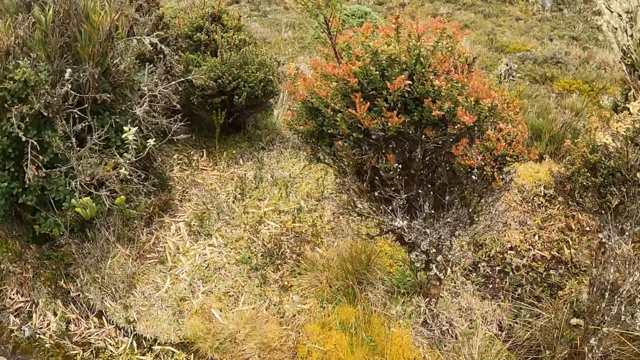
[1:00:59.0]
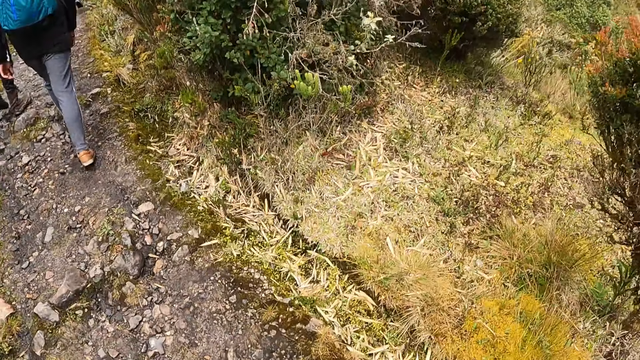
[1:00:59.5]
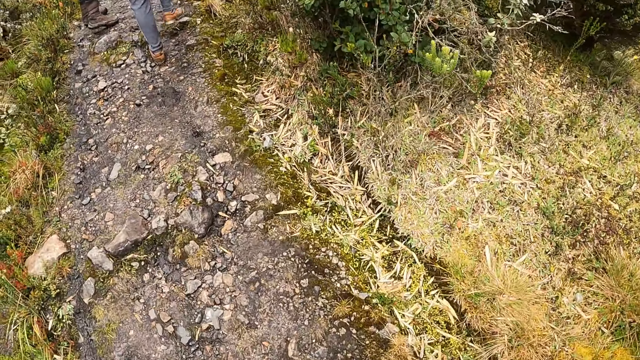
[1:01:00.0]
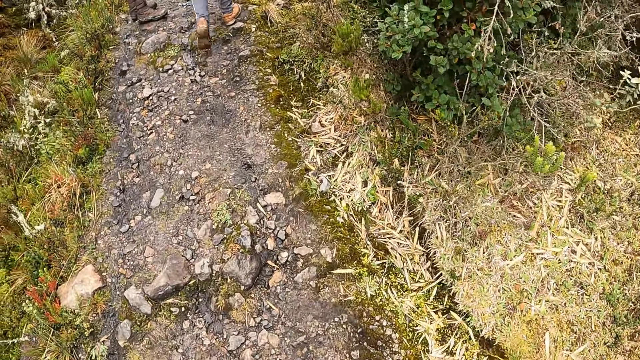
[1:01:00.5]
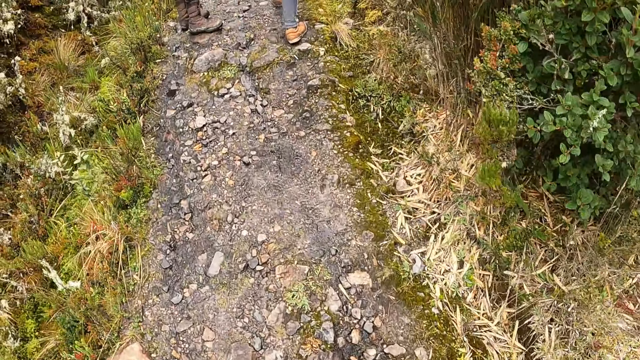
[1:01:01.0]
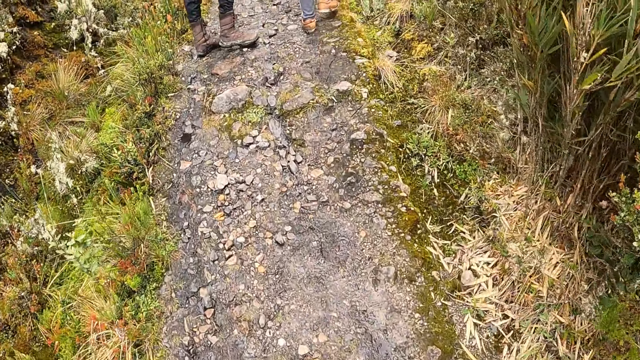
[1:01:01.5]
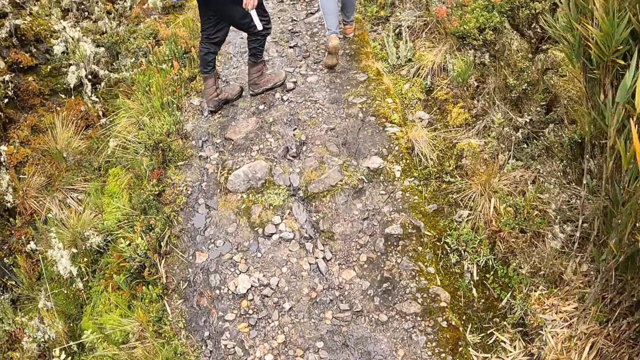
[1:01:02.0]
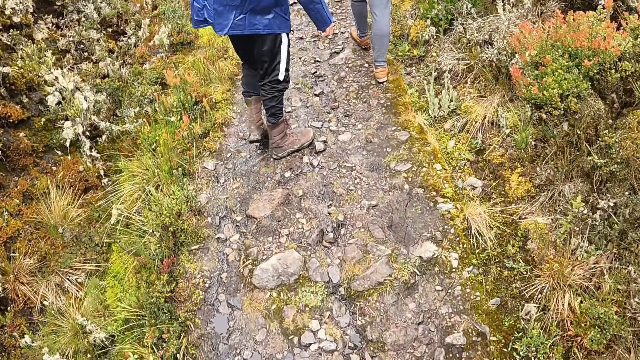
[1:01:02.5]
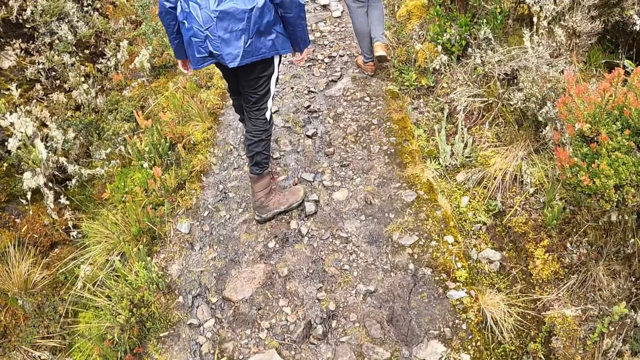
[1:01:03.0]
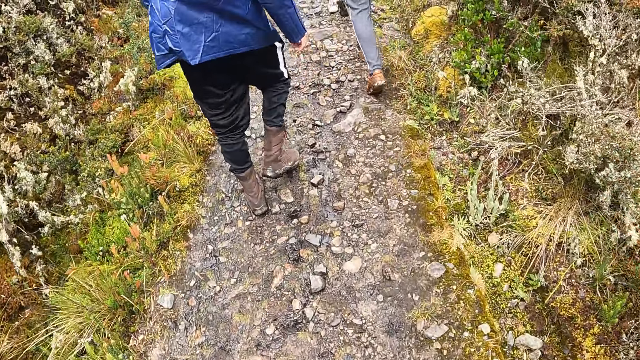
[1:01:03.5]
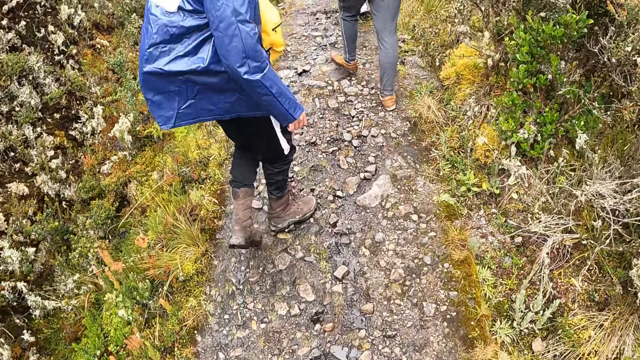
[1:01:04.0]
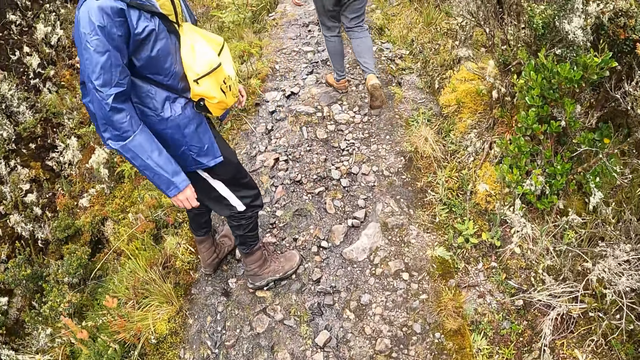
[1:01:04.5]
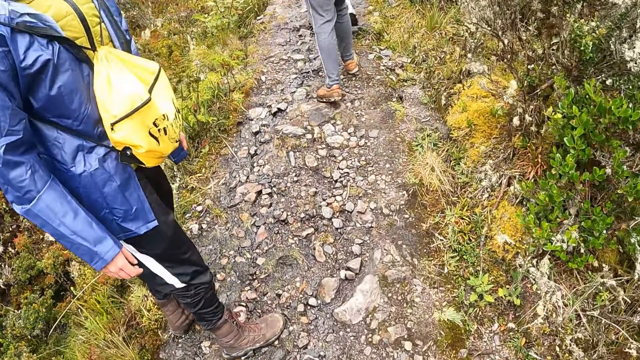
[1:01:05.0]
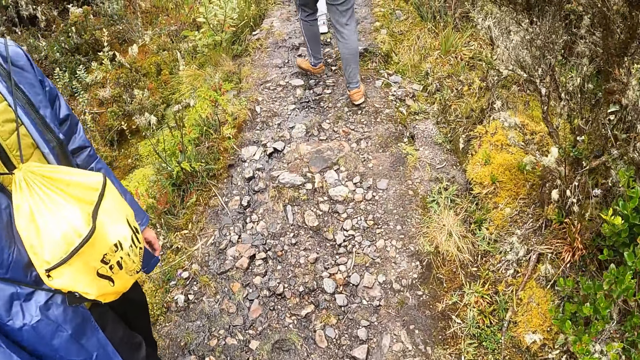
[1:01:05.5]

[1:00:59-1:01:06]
The camera wearer walks along on a path.

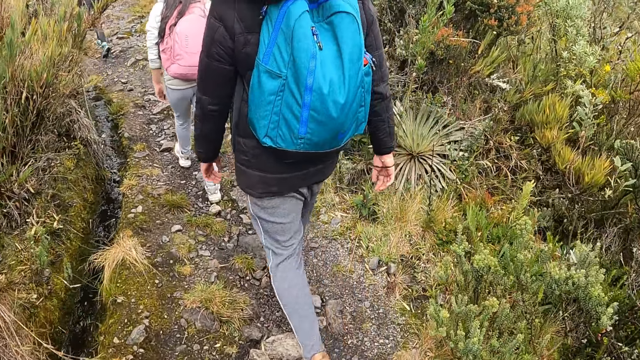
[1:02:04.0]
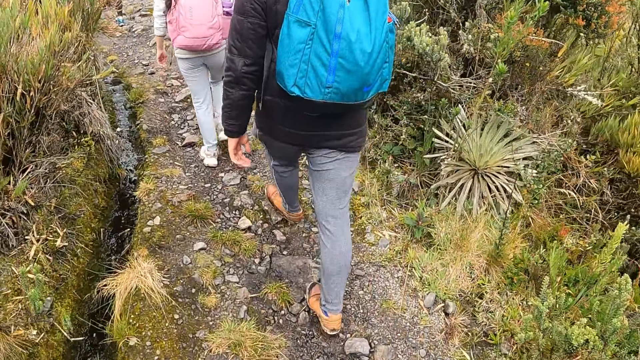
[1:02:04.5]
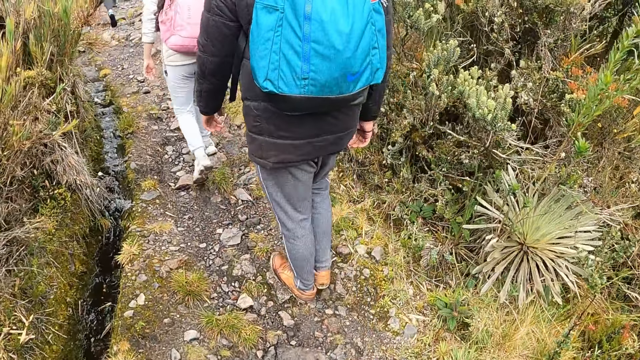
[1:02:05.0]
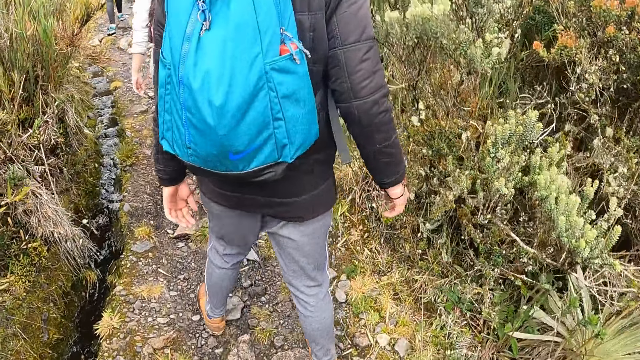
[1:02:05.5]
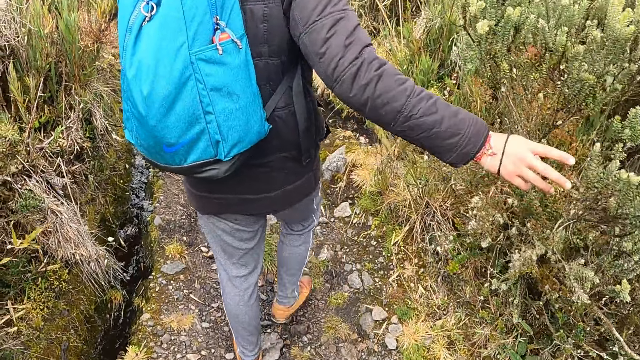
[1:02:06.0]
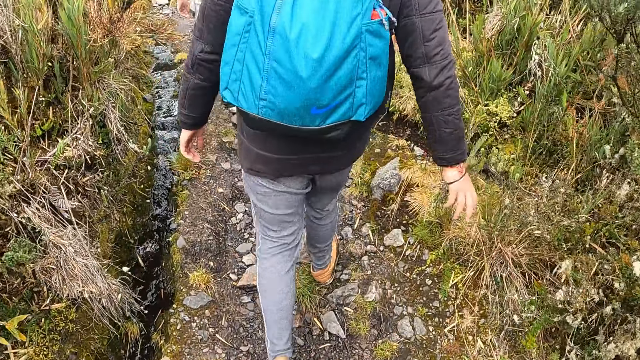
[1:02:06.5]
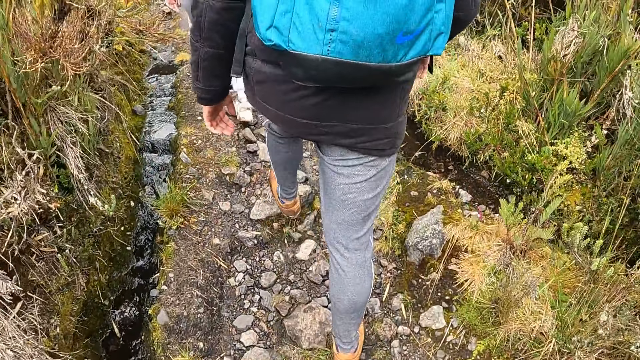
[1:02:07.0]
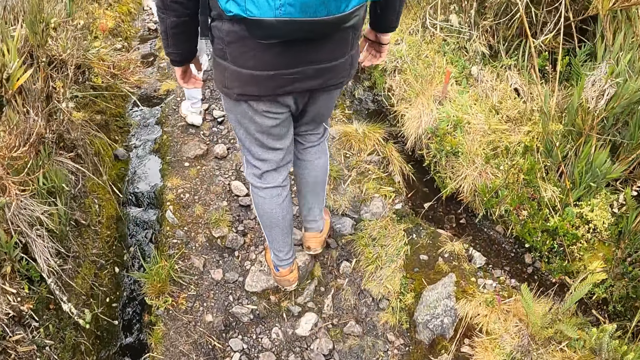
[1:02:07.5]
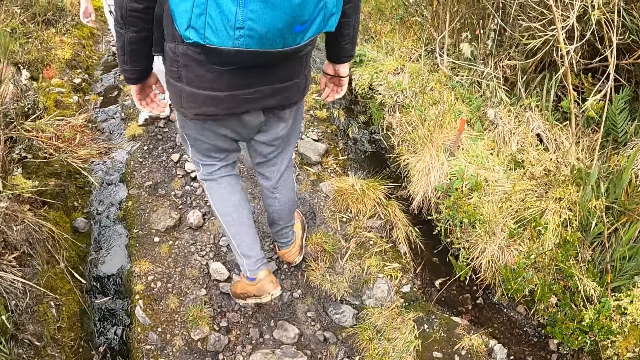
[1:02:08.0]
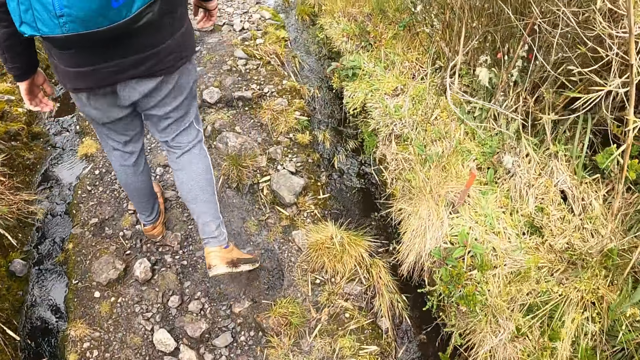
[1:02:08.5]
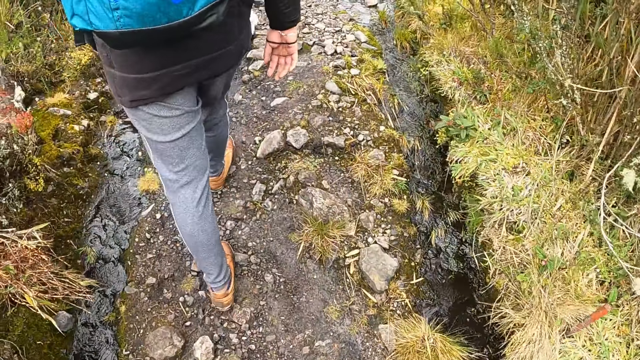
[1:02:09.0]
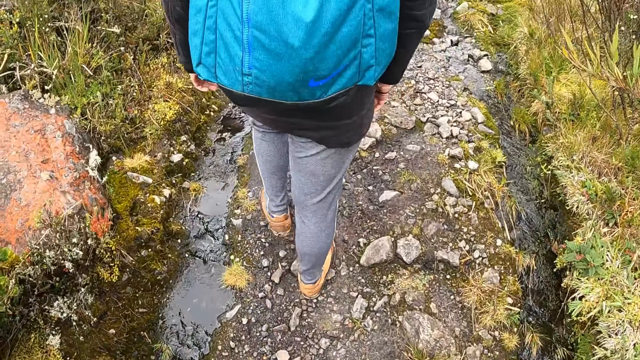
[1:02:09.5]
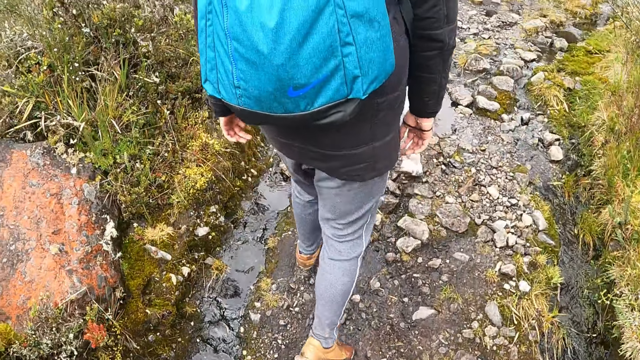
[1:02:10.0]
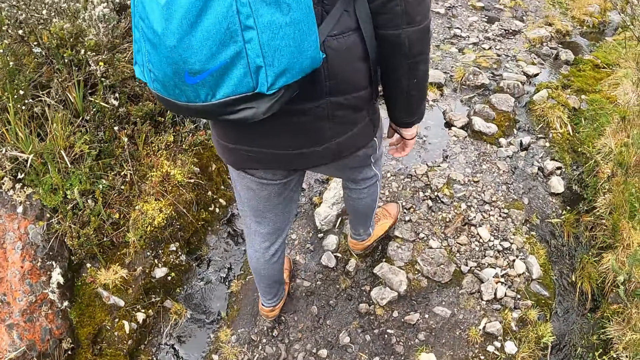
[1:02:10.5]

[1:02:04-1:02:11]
A woman brushes some leaves with her right hand.

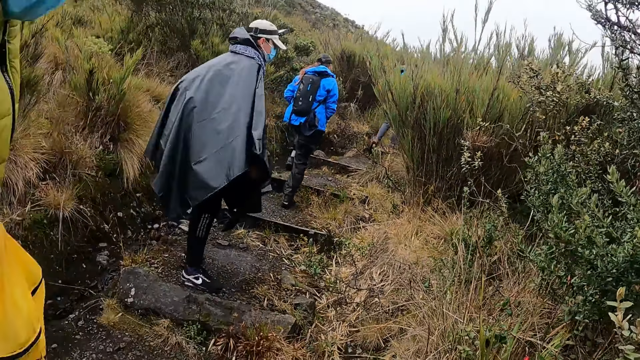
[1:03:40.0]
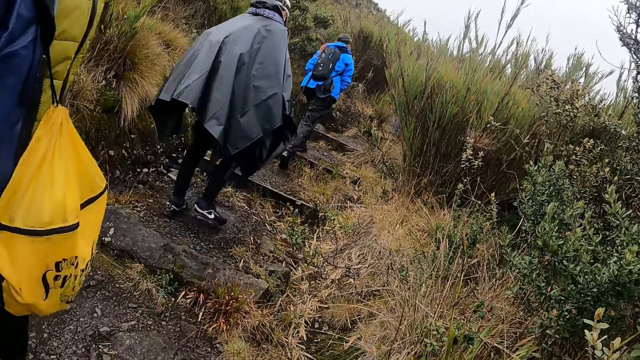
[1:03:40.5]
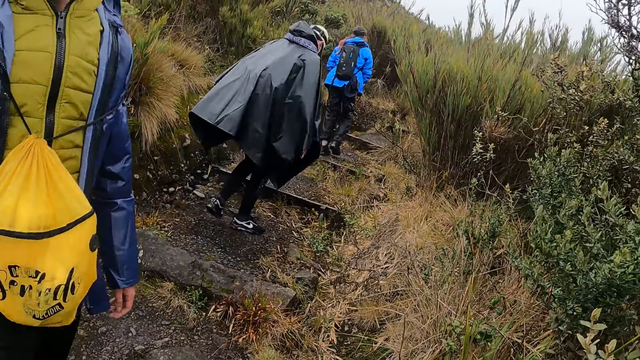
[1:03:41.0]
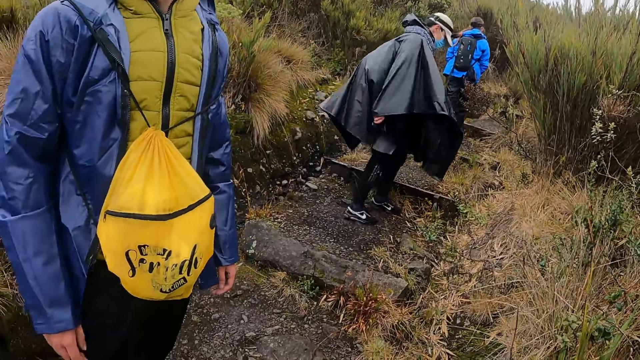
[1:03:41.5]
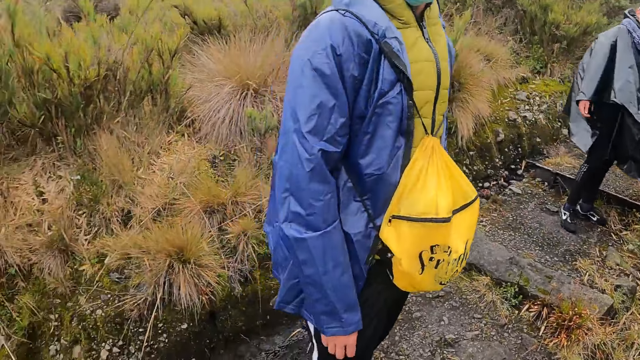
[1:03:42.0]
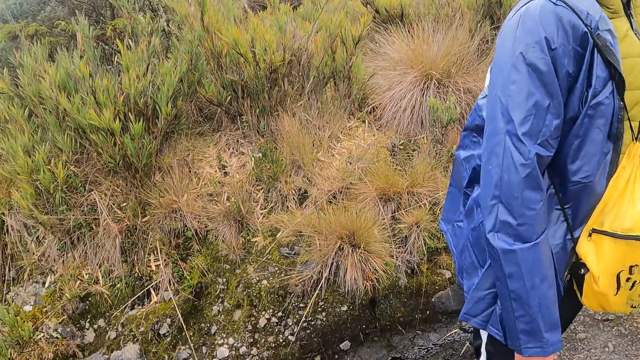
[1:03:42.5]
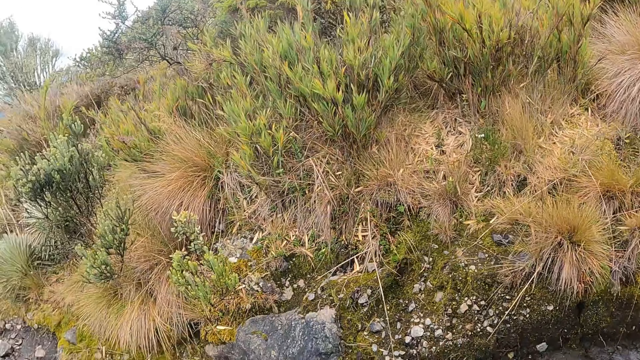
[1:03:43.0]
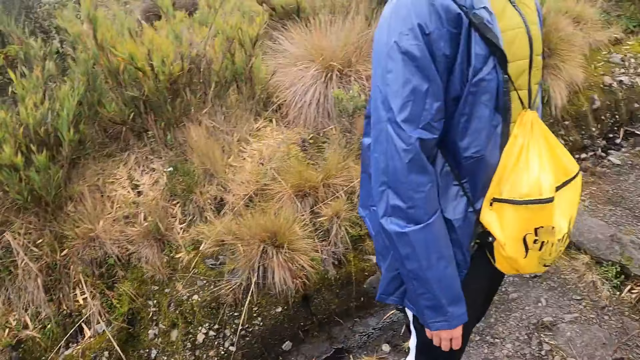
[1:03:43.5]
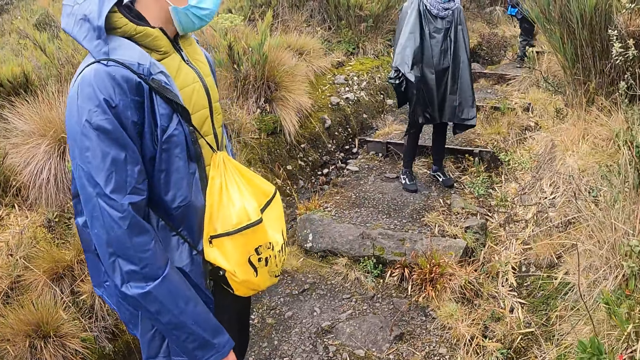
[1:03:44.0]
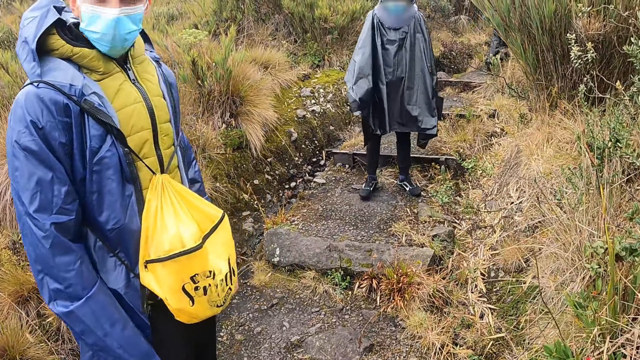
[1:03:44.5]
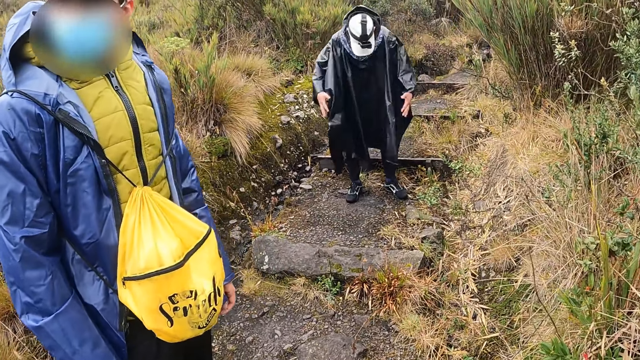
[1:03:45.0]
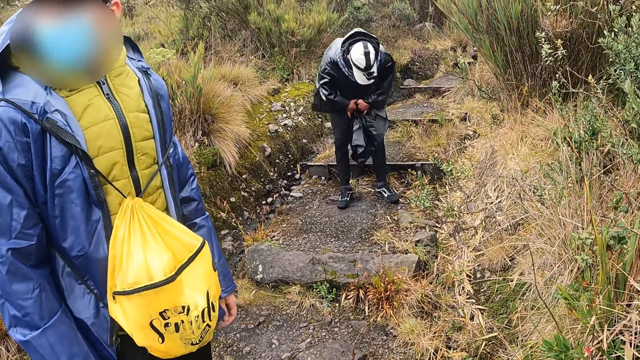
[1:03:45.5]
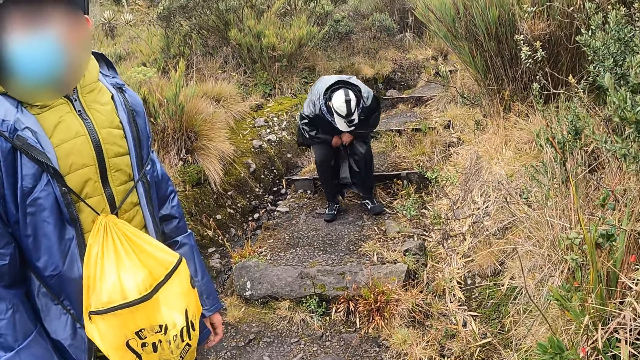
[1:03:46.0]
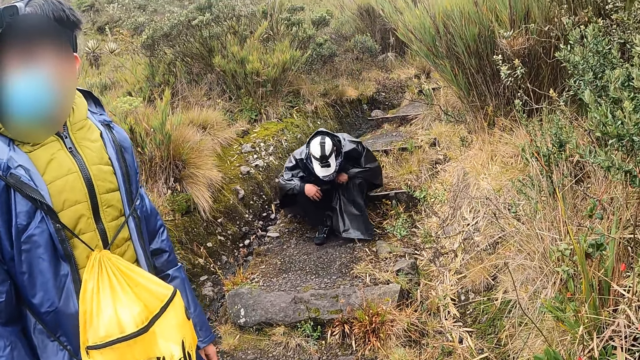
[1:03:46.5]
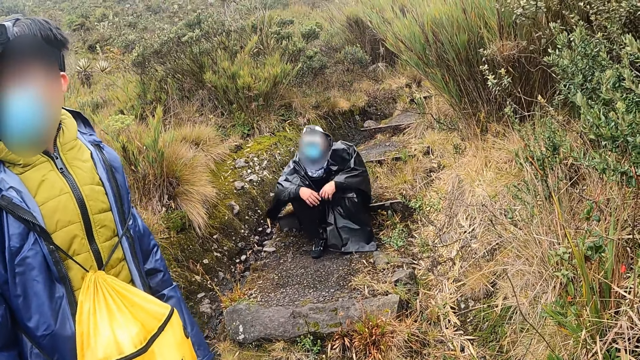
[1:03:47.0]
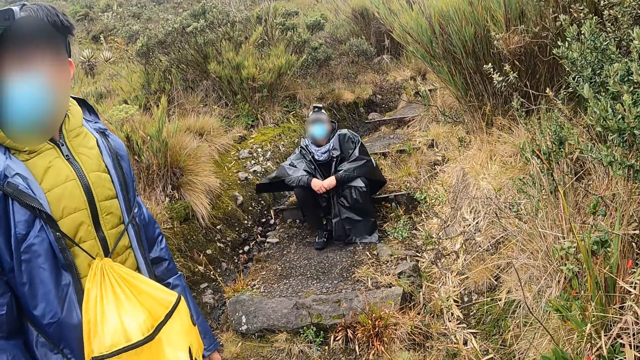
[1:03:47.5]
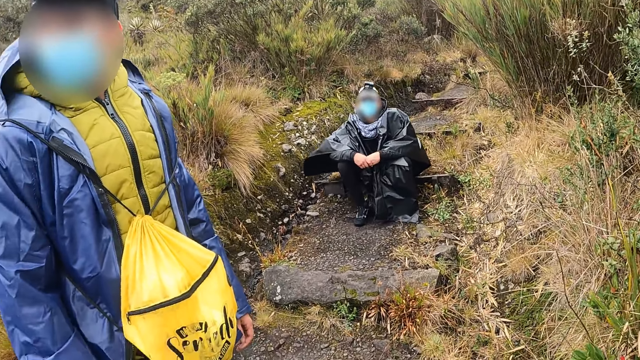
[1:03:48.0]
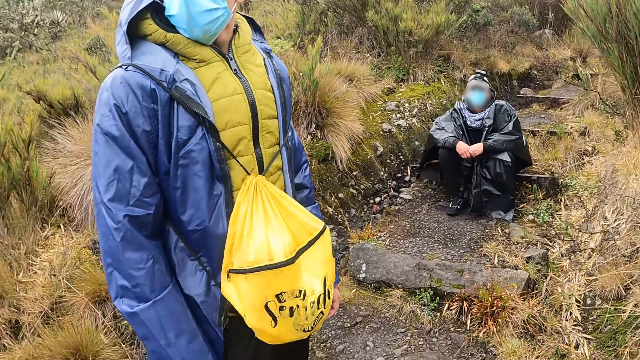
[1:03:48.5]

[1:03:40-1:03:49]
The camera wearer converses with a man and another man. They look around the forest. A person looks at the camera wearer. The other man packs his coat with both hands to his thighs and sits on a hiking trail stair.
